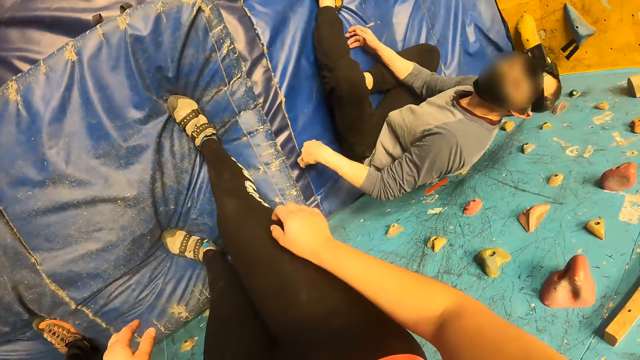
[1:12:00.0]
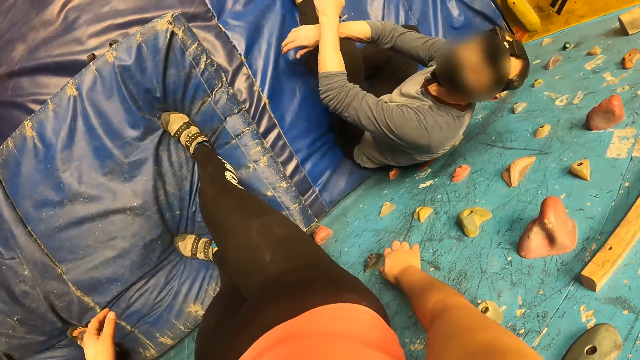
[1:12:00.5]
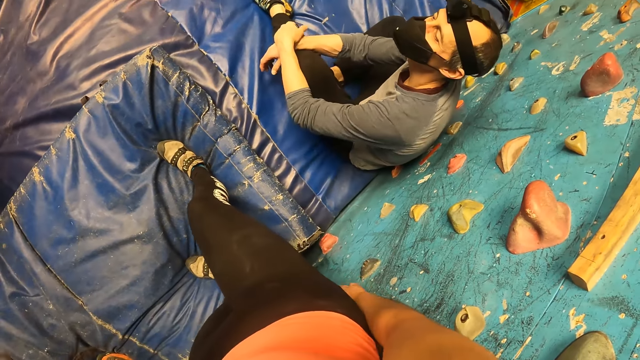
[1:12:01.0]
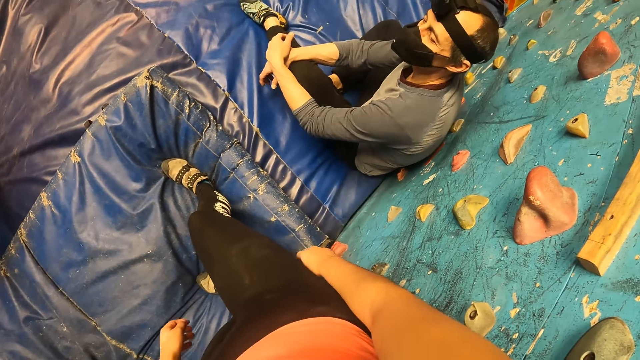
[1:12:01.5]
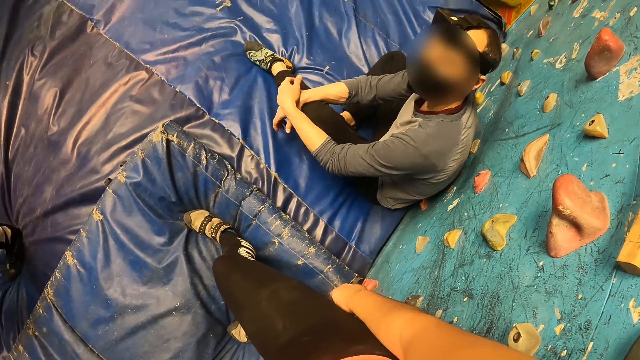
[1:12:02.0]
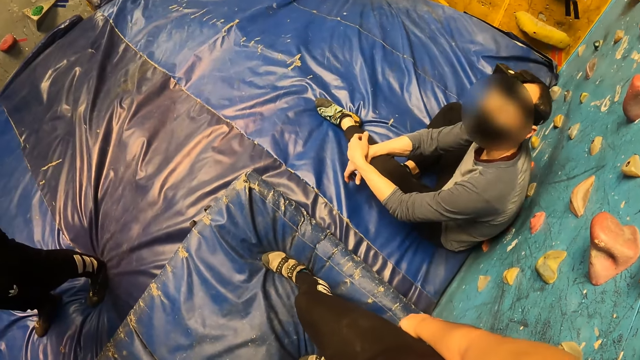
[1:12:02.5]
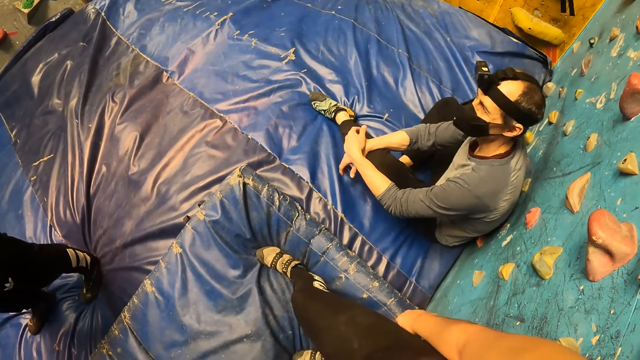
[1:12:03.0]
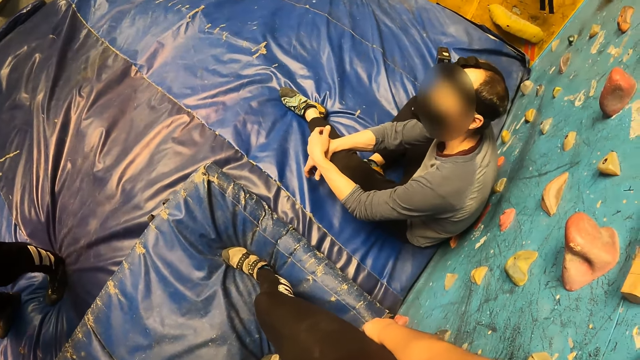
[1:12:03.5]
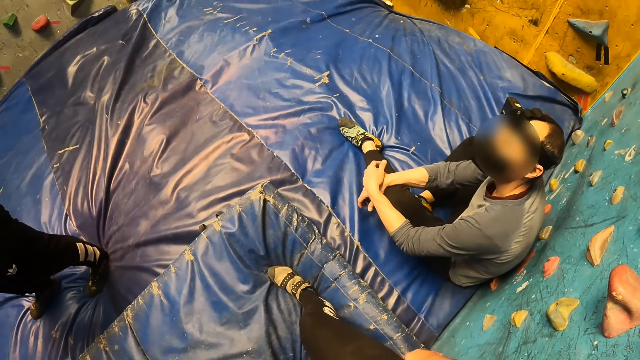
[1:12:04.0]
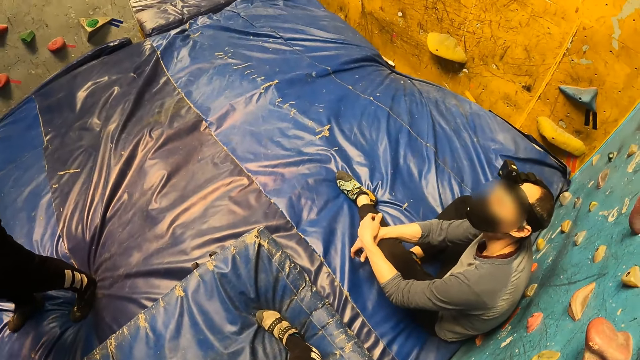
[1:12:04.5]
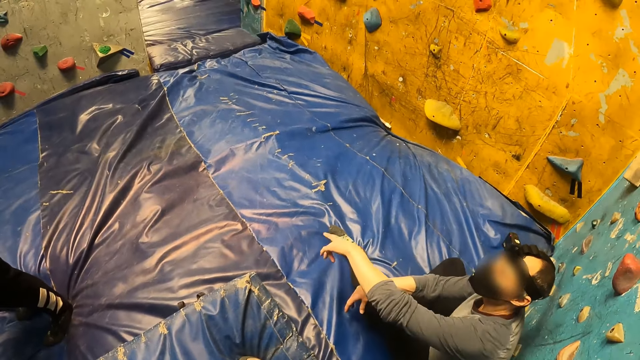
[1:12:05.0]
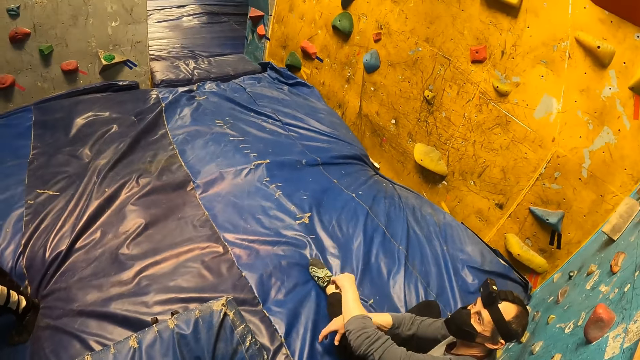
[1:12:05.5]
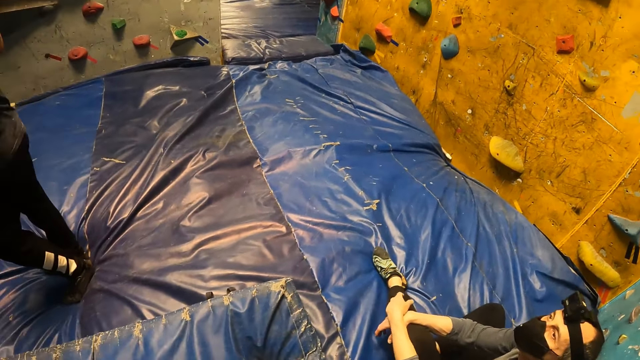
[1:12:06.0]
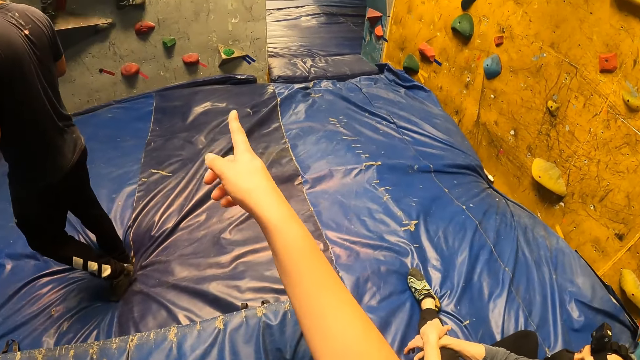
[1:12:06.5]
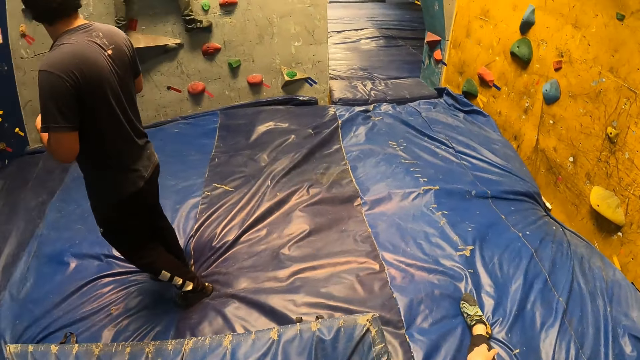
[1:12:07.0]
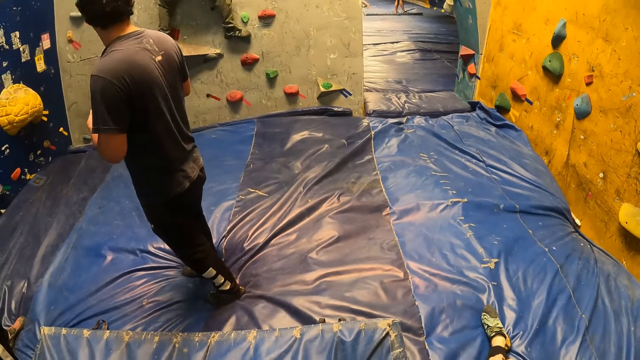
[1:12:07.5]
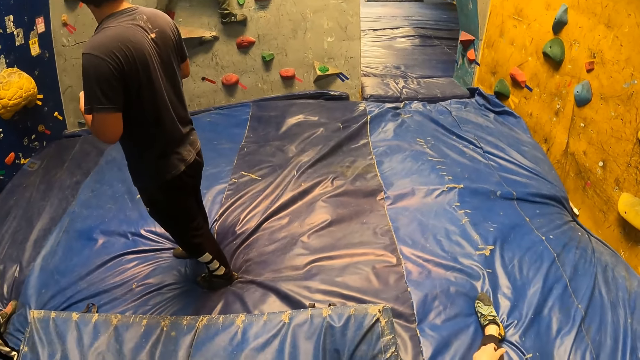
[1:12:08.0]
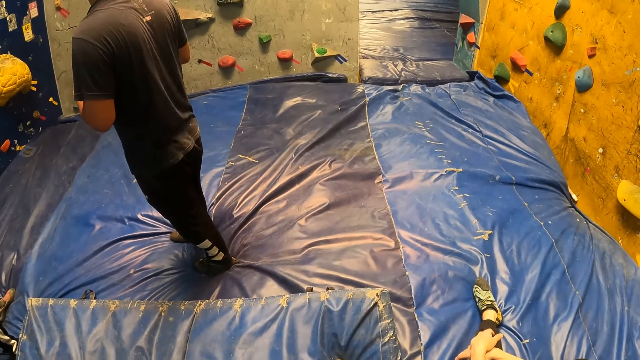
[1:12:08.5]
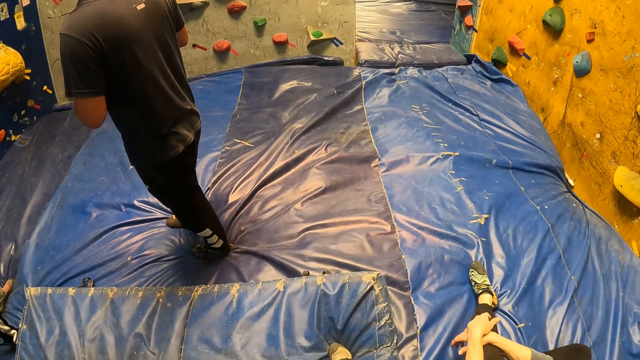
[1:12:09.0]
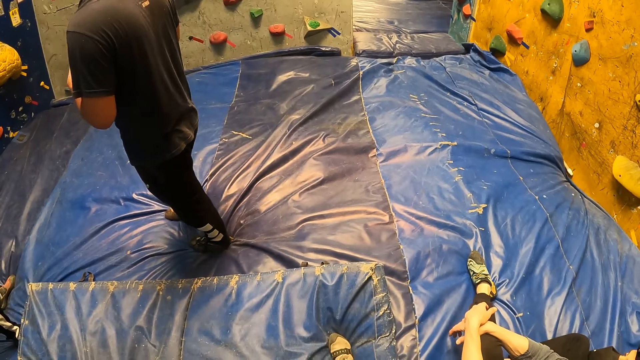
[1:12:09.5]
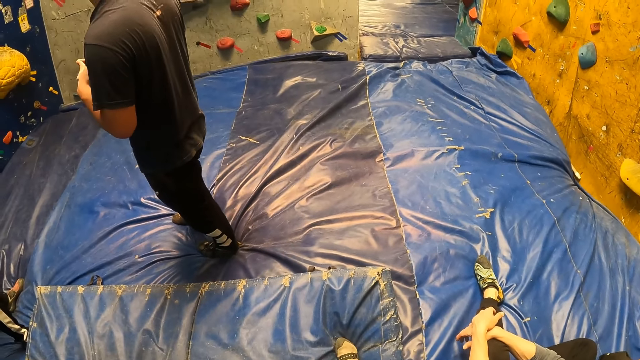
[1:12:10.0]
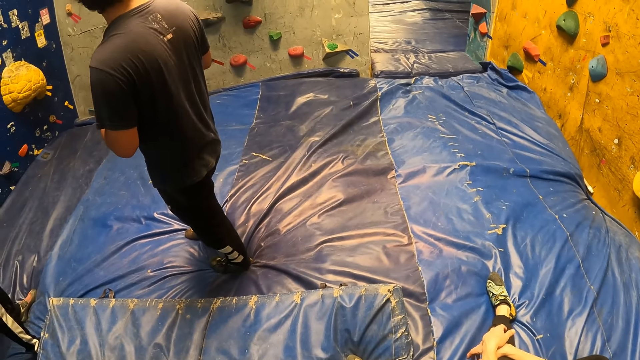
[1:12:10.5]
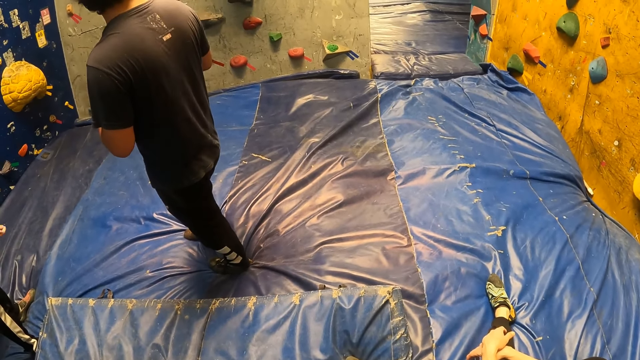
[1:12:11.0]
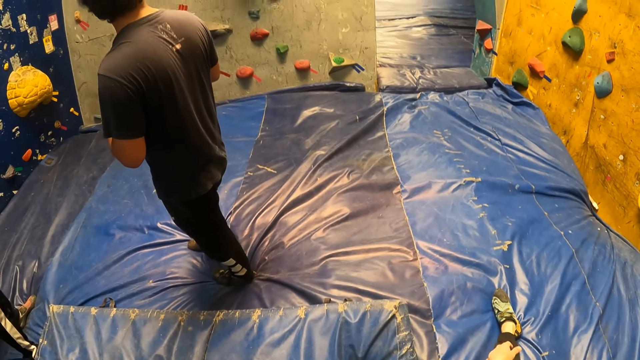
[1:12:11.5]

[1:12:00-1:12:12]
A person points at the climbing wall. The camera wearer points at the climbing wall.

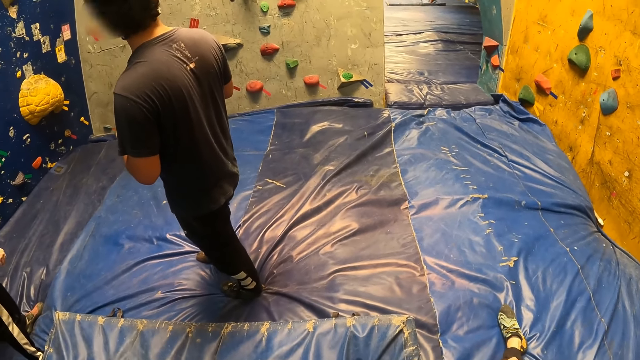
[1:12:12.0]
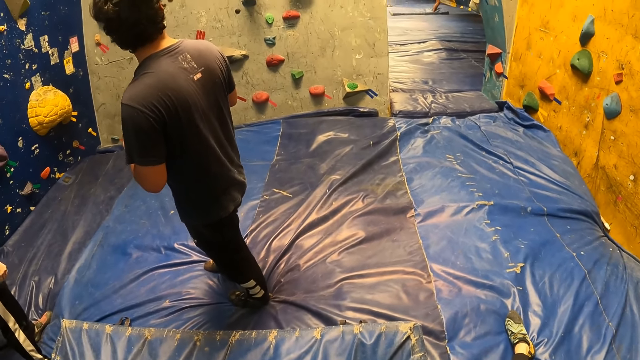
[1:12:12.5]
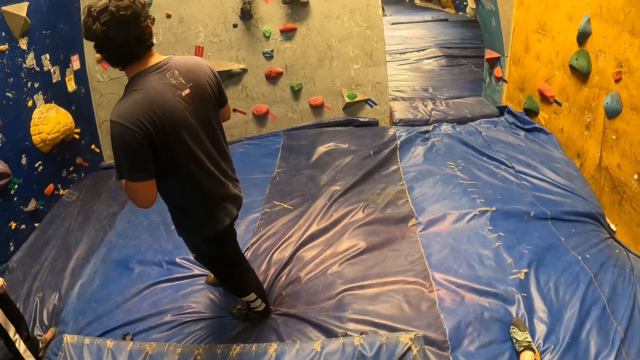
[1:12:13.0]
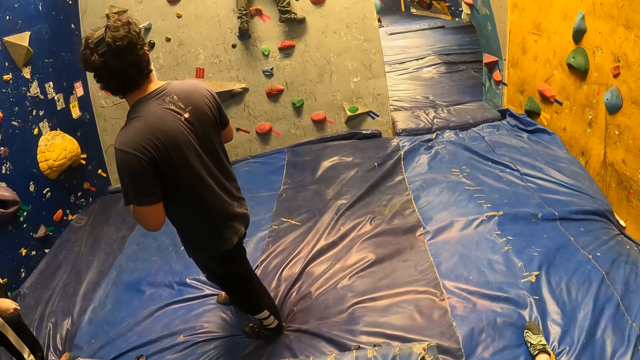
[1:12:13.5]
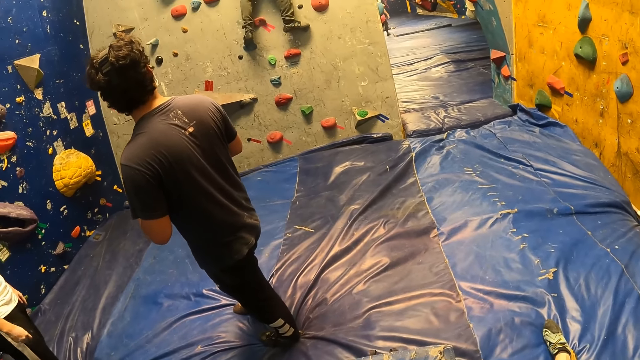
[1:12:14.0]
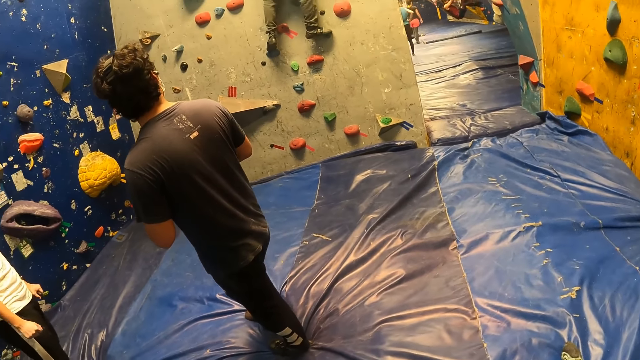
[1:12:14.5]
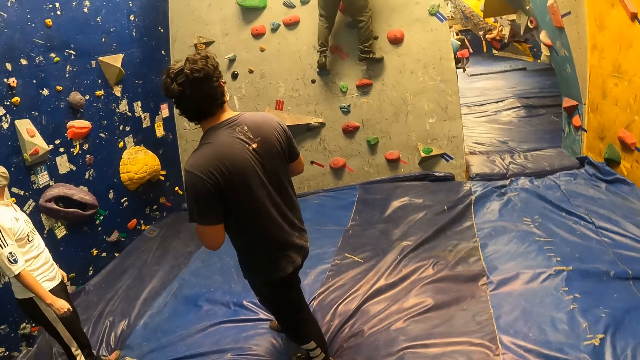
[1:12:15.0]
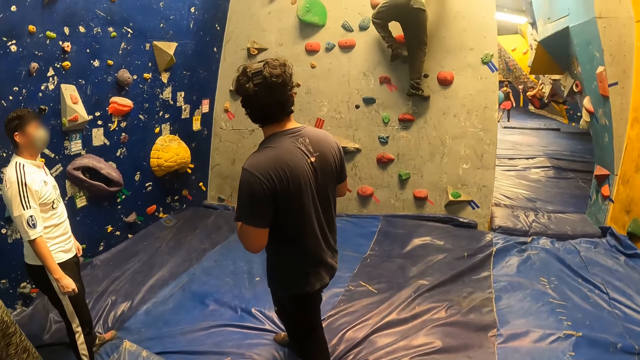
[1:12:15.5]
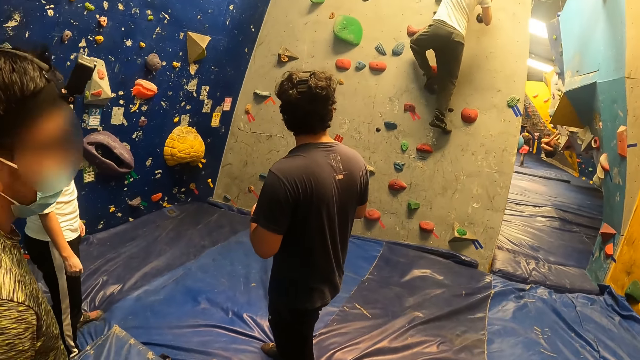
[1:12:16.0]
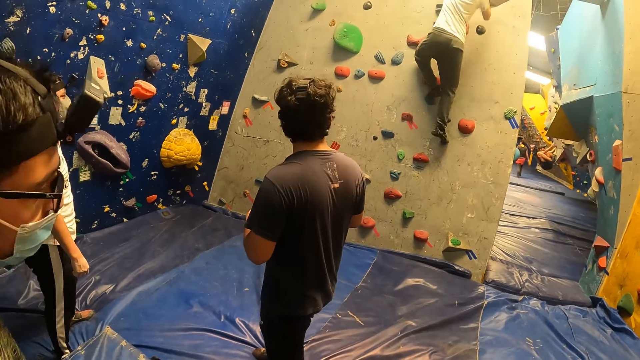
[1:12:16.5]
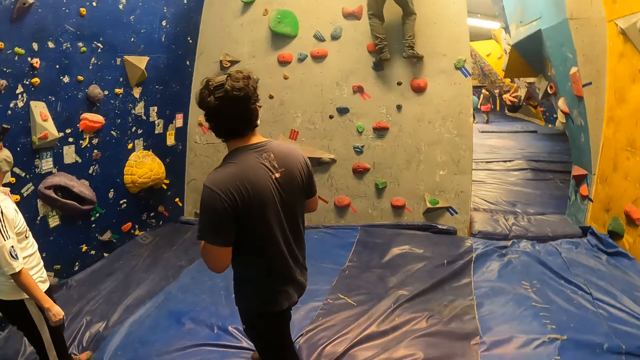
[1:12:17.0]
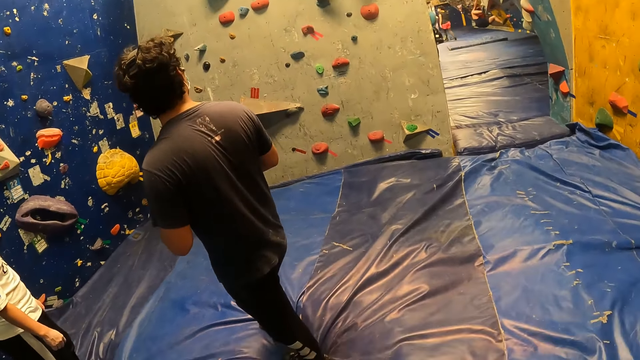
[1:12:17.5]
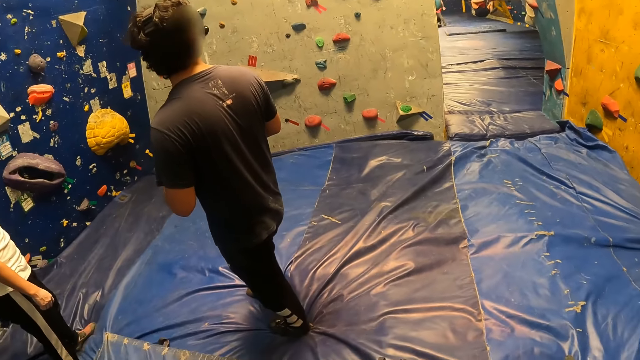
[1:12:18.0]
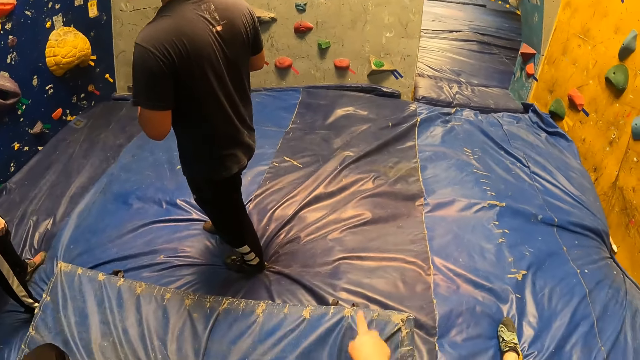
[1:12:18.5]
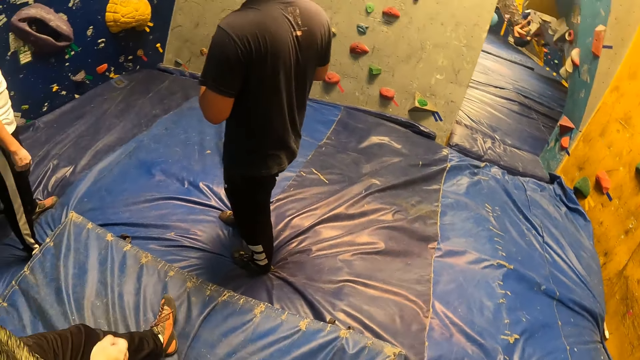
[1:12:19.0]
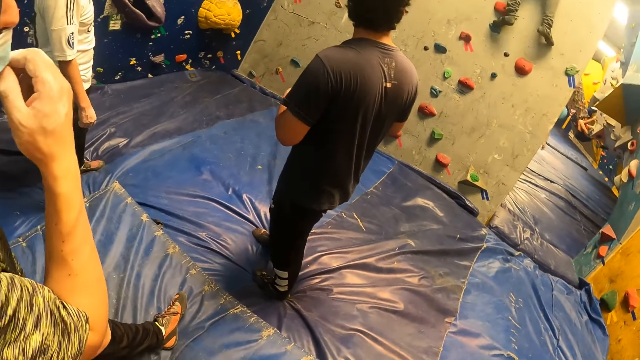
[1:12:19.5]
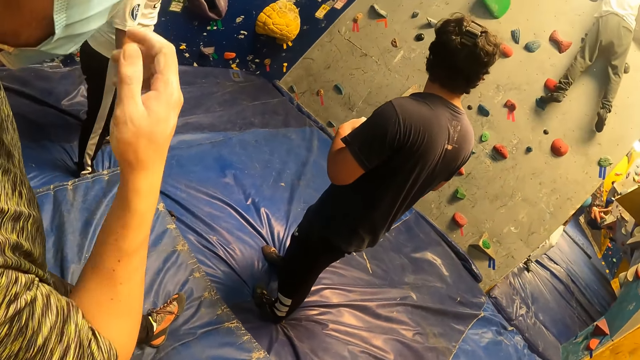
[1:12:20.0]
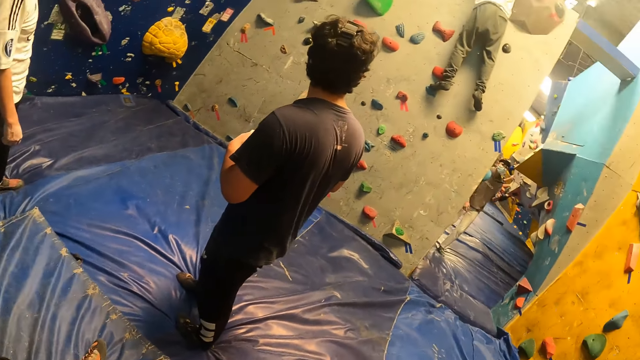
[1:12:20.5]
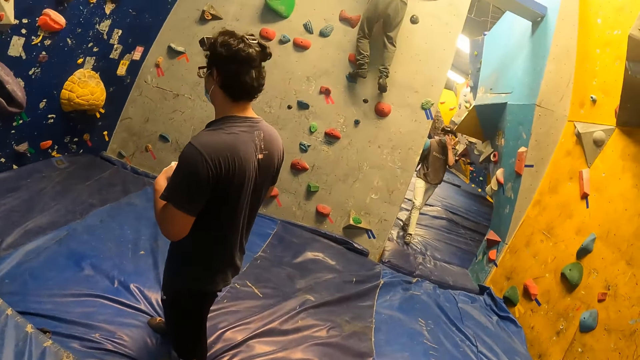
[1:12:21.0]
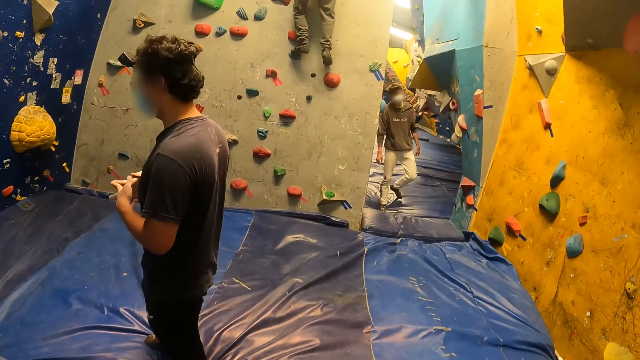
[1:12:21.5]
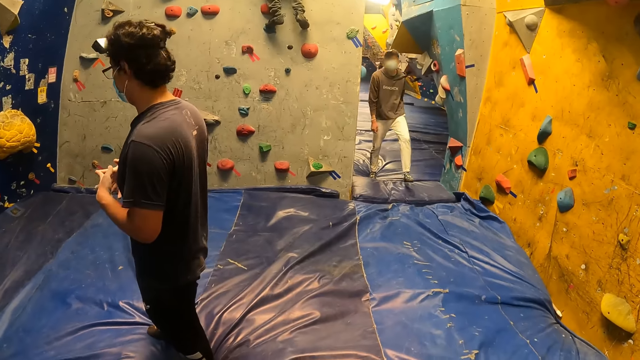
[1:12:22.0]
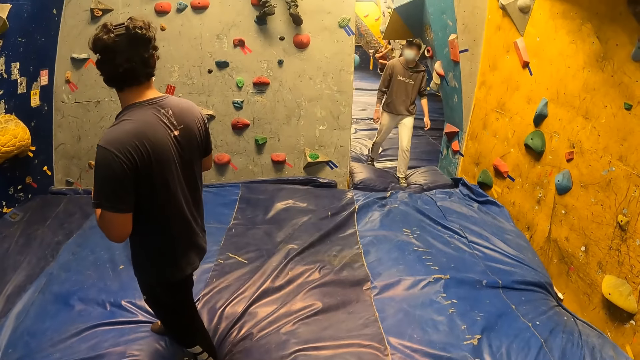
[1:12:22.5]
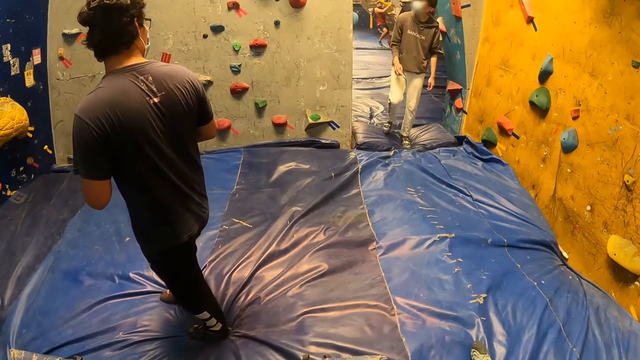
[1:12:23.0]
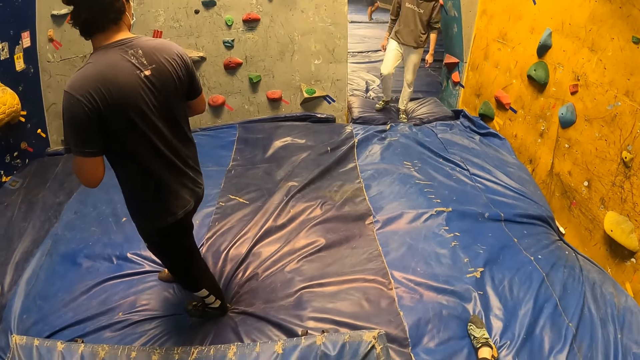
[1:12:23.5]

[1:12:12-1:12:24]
A man climbs the climbing wall. The man adjusts a facemask on his face with his right hand.
